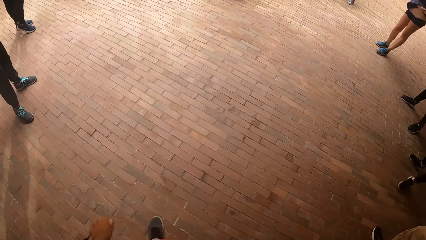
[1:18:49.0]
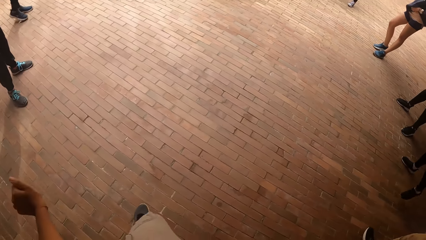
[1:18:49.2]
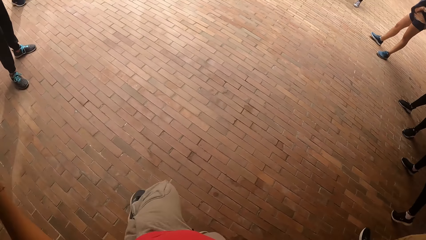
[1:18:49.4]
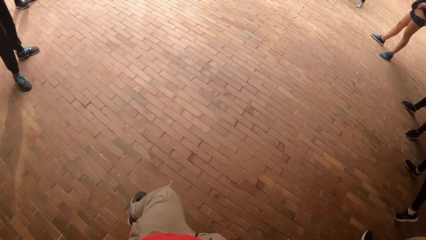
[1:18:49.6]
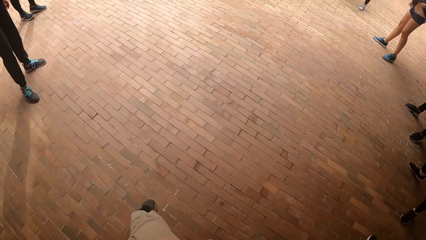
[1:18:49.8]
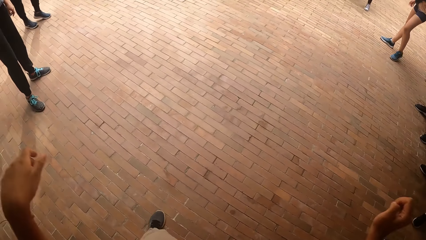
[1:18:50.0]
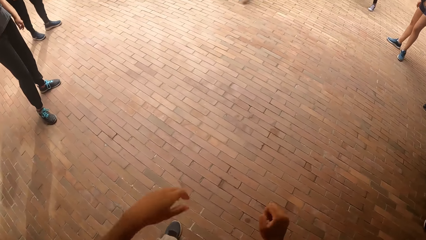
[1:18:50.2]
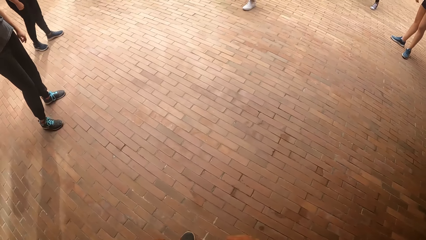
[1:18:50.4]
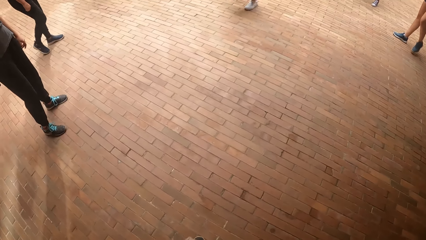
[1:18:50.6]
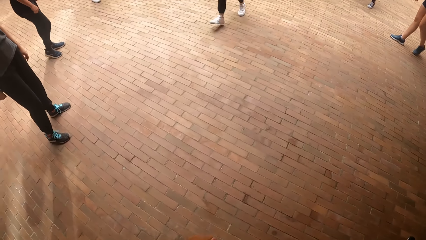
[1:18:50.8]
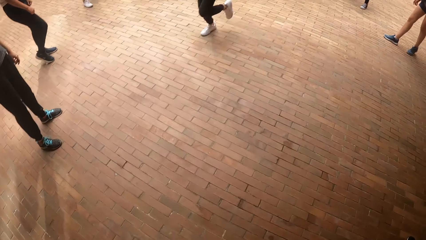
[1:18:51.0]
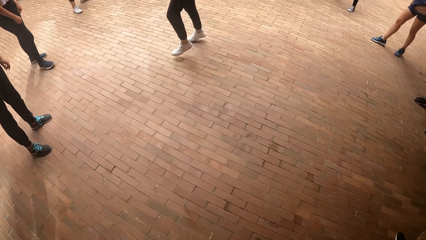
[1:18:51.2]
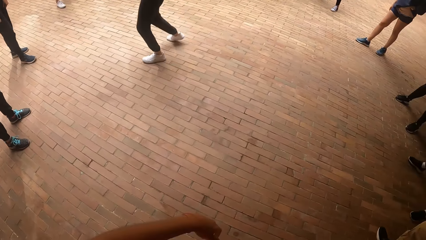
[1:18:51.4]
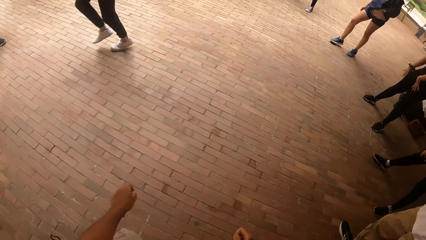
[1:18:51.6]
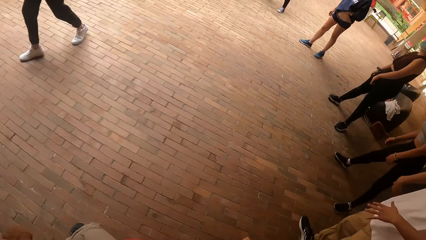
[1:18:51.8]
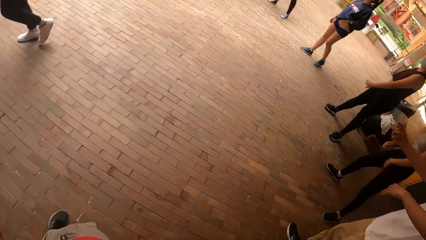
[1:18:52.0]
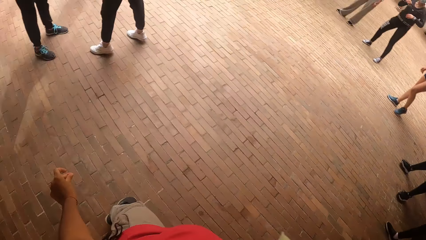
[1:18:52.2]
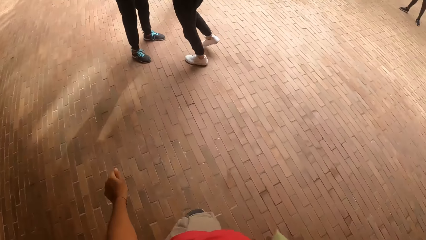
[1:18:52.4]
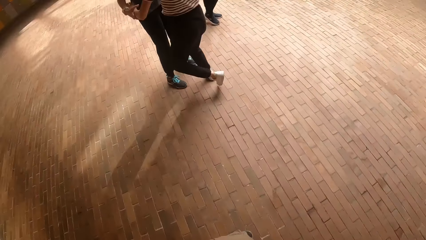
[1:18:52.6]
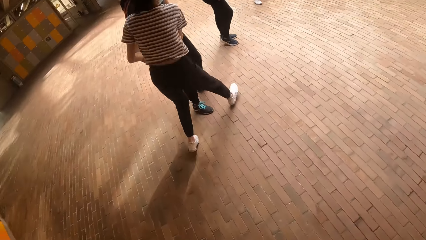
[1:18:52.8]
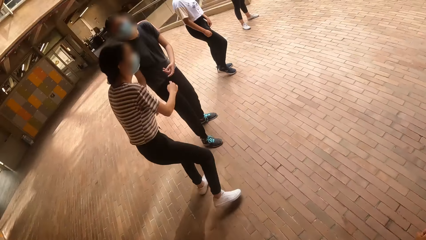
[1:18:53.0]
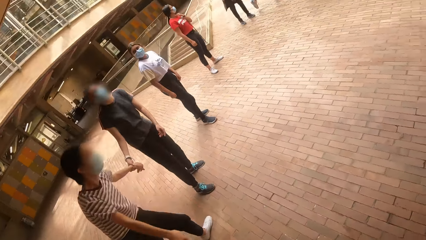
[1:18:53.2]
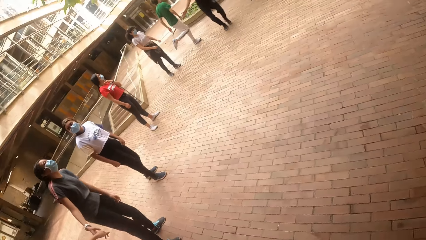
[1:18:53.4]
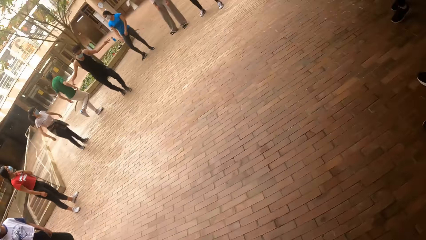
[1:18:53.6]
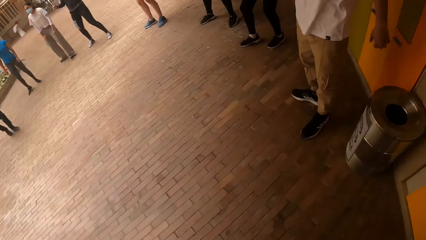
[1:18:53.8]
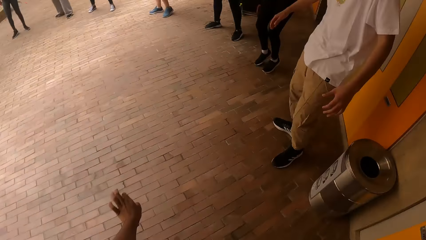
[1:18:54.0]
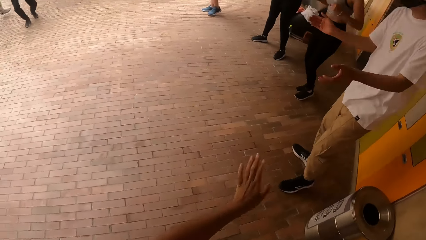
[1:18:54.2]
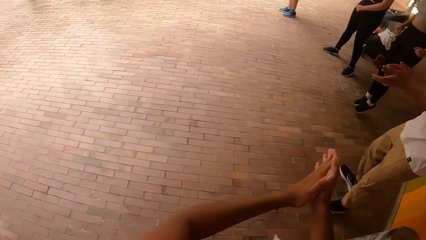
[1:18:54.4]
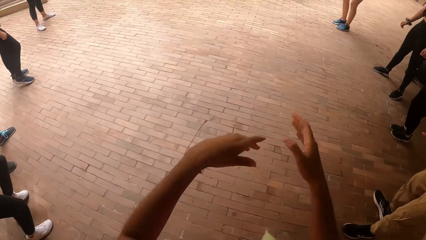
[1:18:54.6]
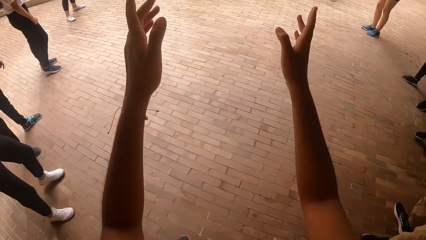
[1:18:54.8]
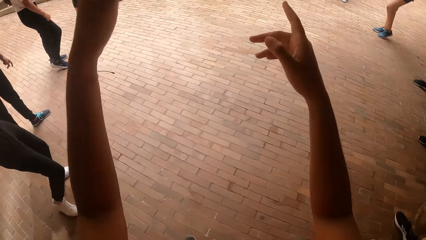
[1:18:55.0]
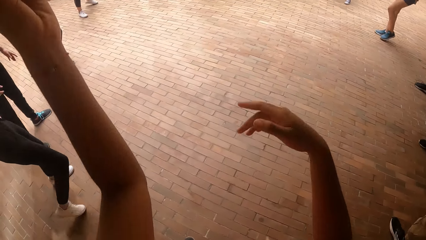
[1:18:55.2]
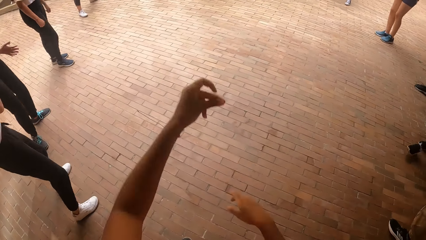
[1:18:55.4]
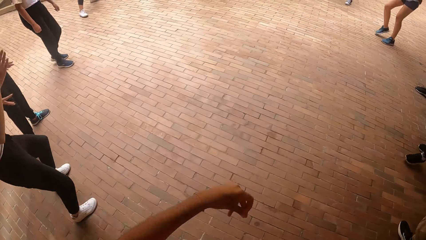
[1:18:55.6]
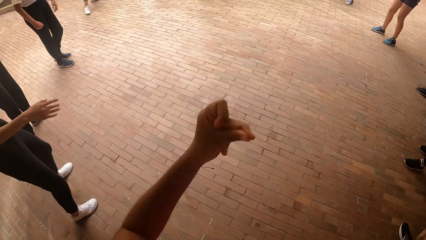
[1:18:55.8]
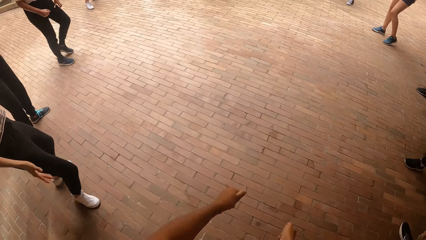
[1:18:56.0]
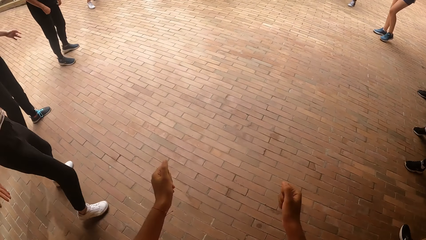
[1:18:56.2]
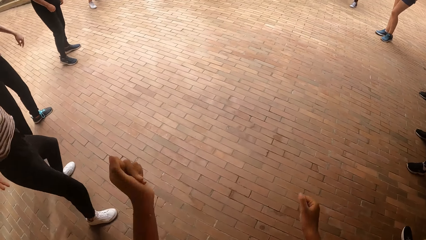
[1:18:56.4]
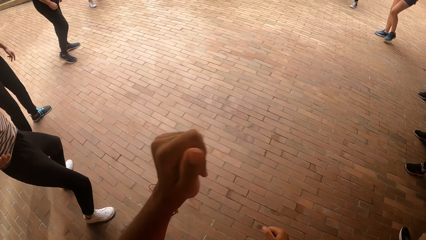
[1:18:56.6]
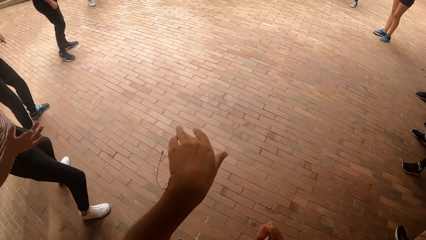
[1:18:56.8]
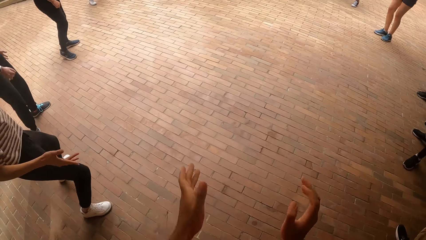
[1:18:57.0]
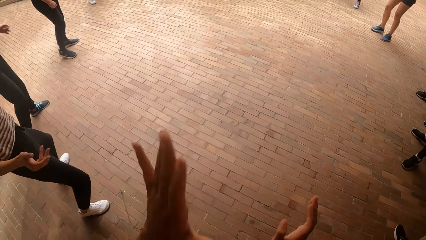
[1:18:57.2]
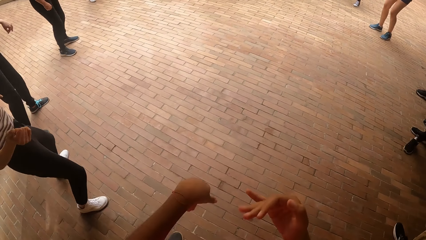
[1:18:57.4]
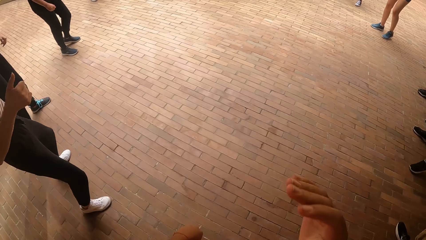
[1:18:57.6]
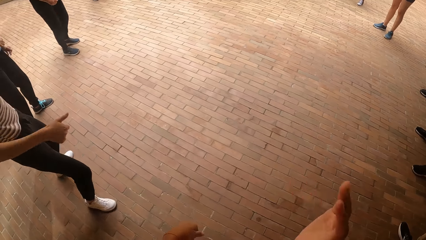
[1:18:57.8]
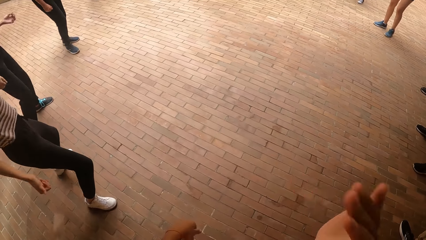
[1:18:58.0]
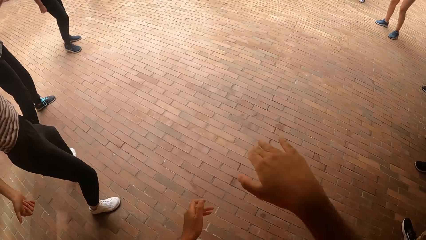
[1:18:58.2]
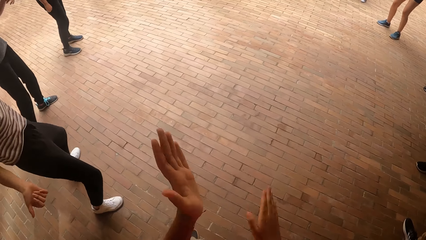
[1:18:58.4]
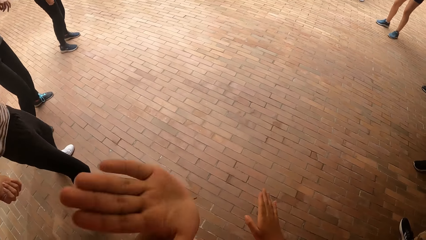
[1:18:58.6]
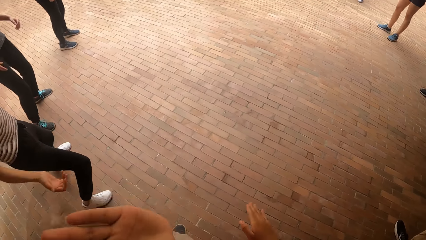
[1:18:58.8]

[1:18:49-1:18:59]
The woman dances into the circle of the group of people. The woman interacts with another woman. The camera wearer dances with the group of people.

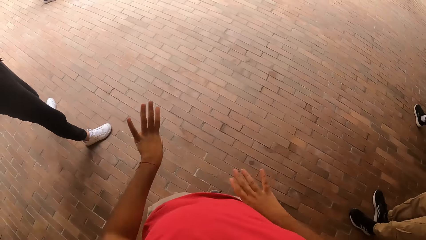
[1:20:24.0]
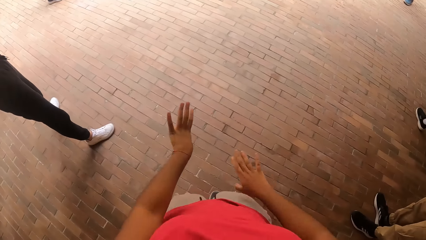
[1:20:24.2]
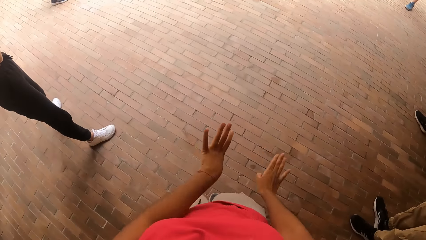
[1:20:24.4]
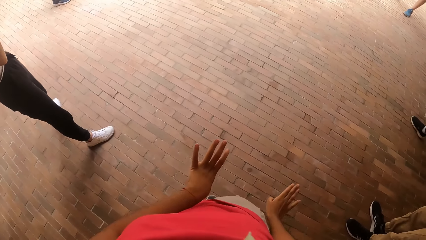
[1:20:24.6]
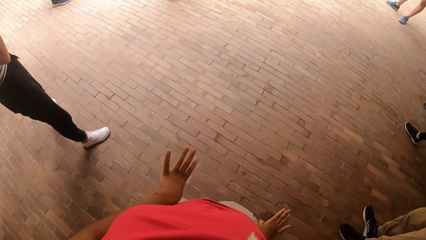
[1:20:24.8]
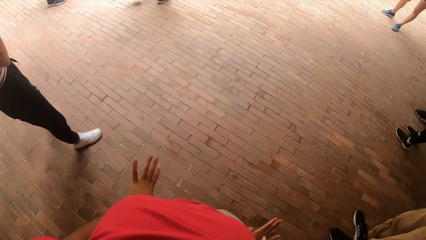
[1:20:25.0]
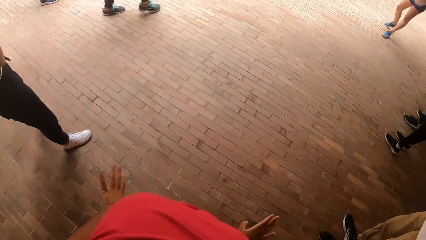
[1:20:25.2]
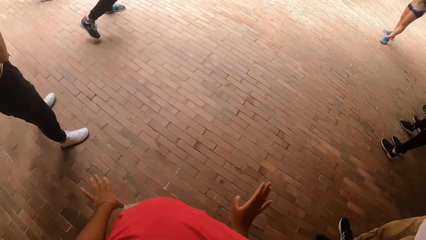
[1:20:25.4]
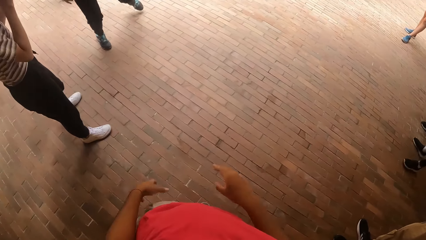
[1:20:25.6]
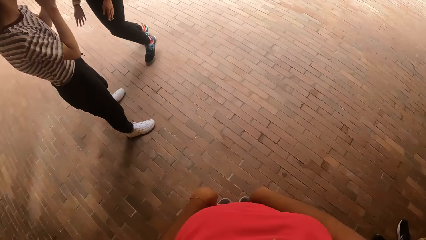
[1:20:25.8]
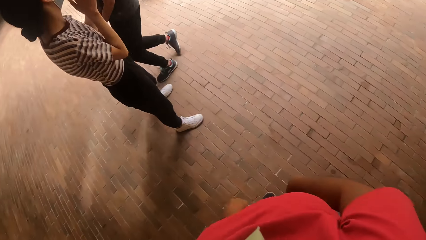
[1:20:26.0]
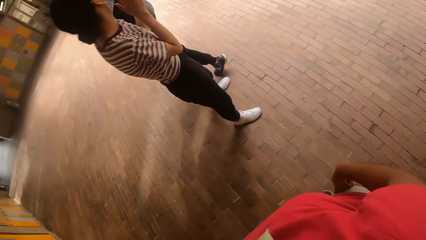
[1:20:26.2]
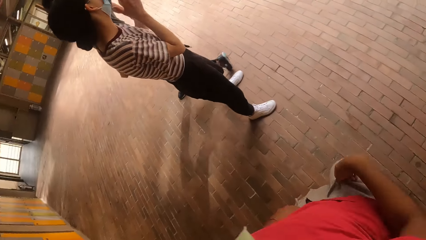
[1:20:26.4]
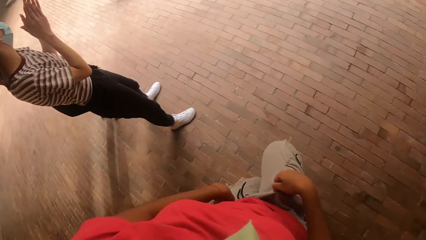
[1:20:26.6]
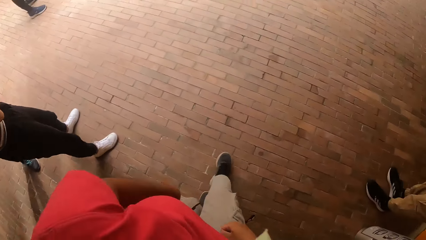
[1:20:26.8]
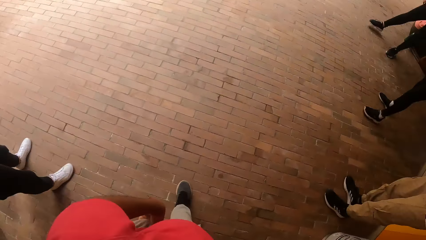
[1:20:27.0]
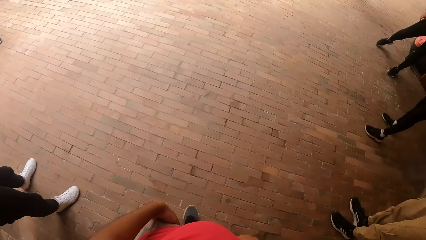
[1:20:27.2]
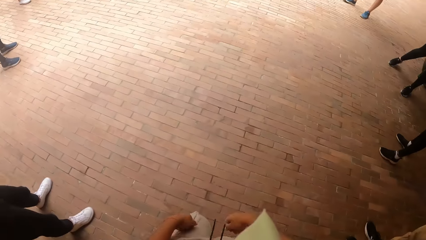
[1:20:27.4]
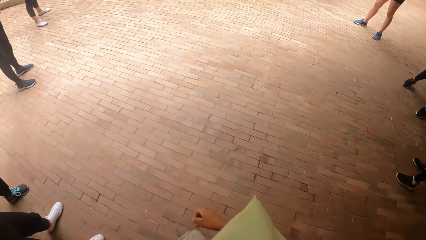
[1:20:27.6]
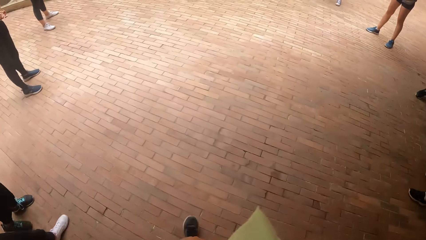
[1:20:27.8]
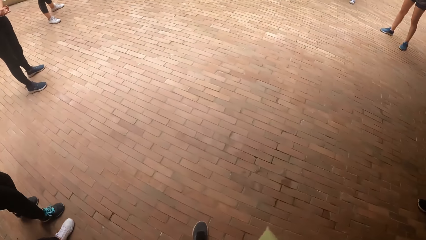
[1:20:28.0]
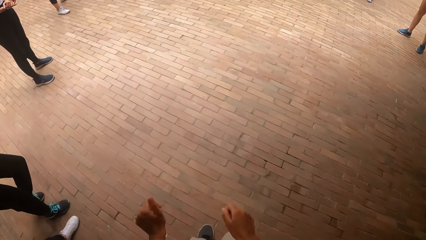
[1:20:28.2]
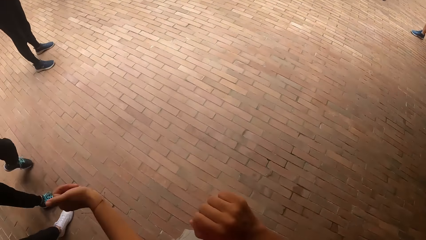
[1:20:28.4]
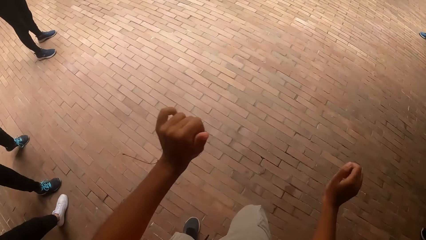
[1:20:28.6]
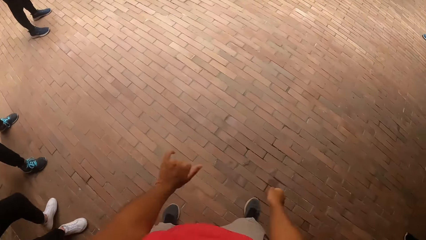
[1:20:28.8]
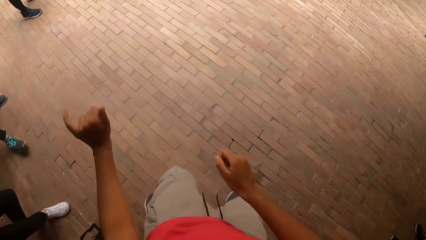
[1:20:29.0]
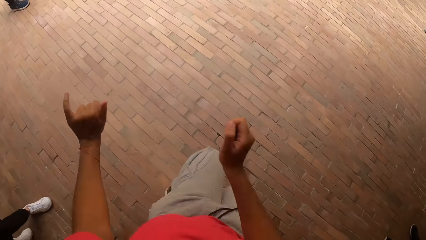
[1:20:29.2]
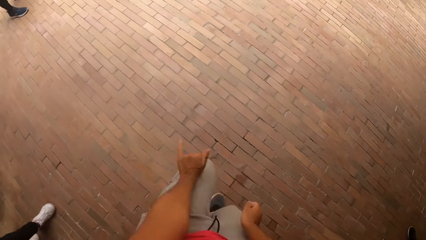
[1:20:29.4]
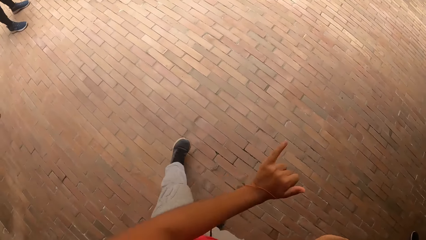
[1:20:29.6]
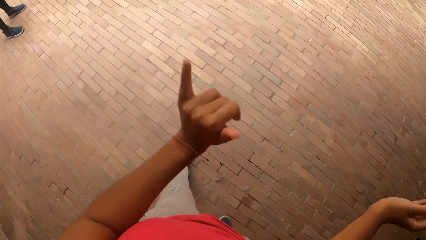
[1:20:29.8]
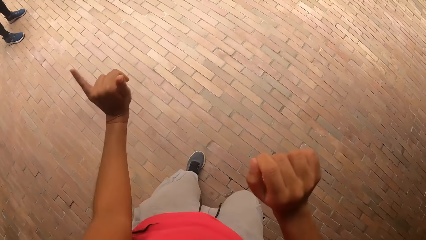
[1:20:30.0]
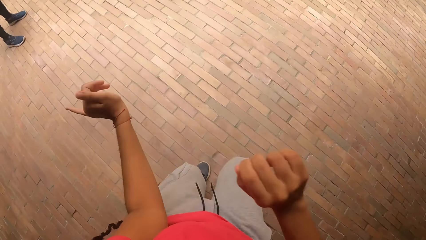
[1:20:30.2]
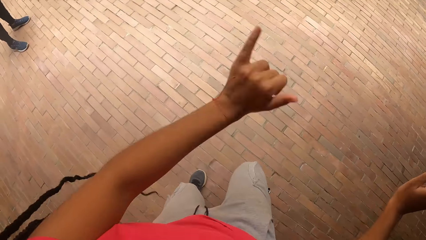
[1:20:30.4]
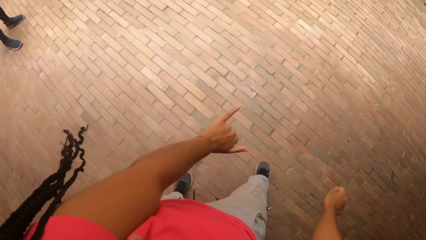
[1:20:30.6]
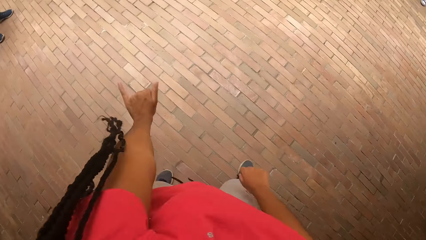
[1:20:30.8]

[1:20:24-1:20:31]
A man dances into the circle of the group of people. The camera wearer dances with the group of people. They dance into the middle of the circle of the group of people. They walk in the circle. They dance.
